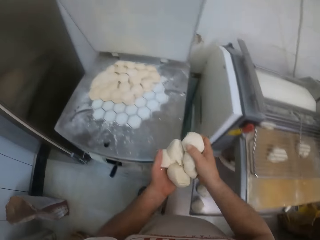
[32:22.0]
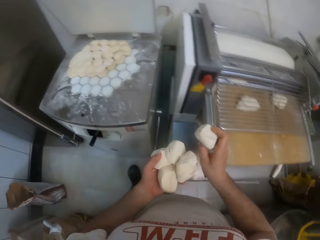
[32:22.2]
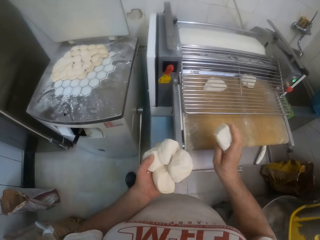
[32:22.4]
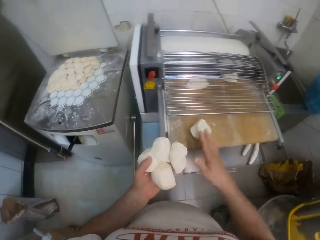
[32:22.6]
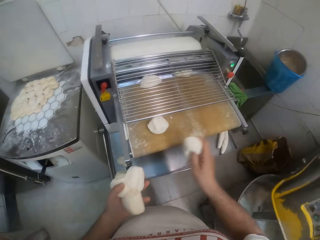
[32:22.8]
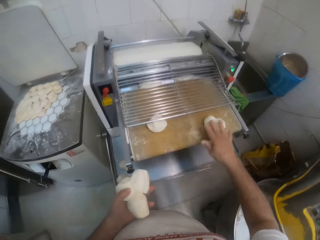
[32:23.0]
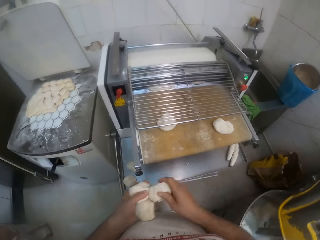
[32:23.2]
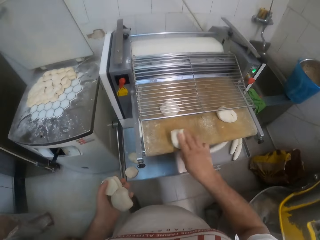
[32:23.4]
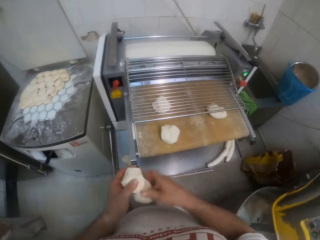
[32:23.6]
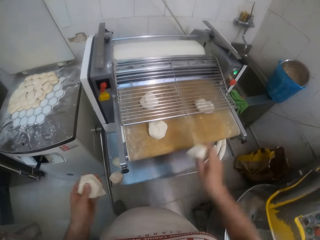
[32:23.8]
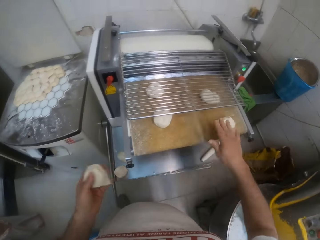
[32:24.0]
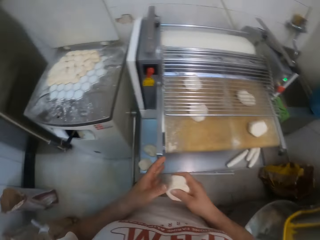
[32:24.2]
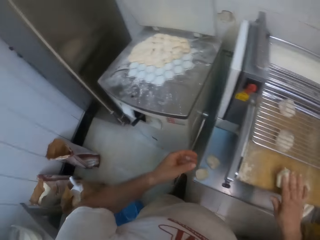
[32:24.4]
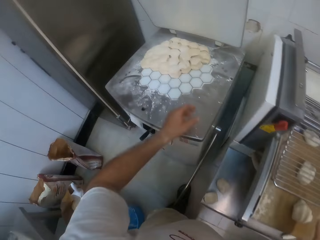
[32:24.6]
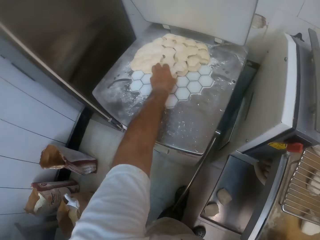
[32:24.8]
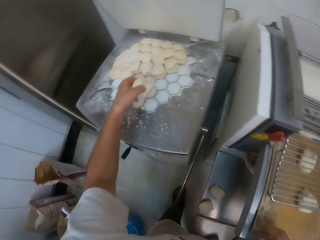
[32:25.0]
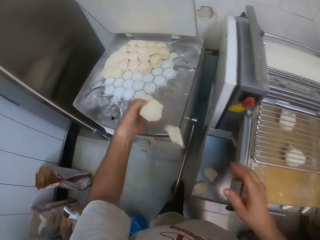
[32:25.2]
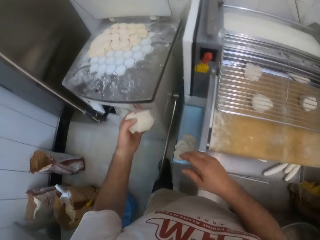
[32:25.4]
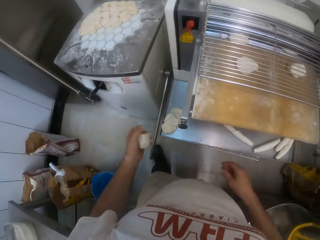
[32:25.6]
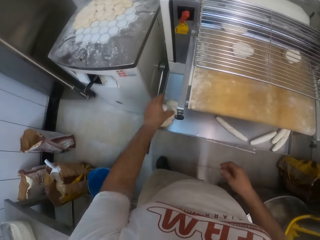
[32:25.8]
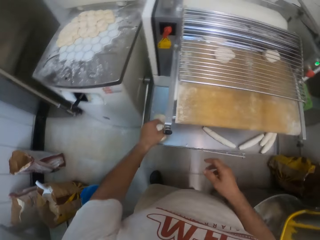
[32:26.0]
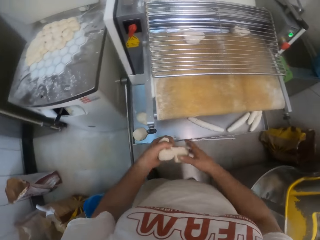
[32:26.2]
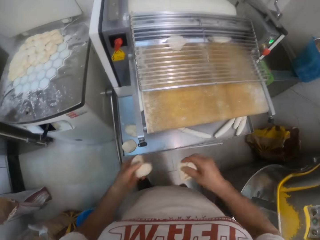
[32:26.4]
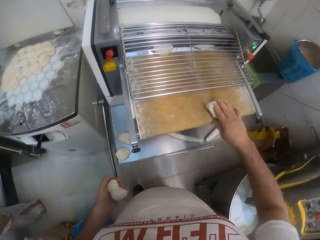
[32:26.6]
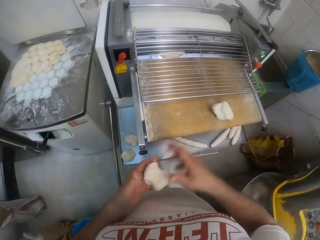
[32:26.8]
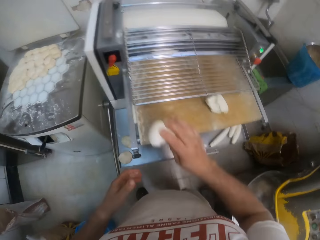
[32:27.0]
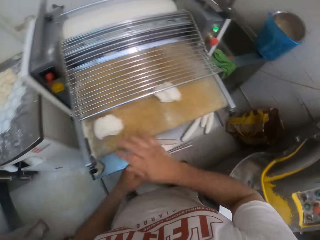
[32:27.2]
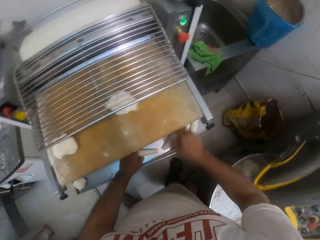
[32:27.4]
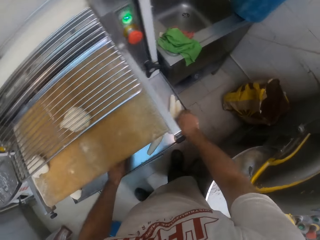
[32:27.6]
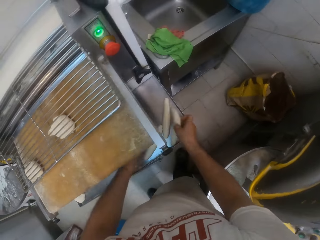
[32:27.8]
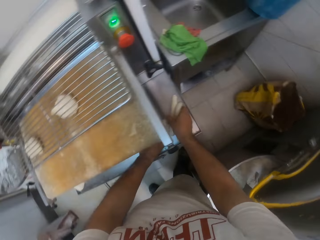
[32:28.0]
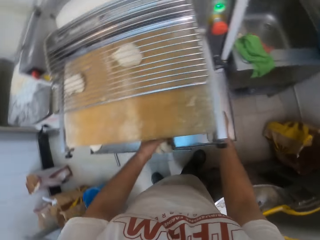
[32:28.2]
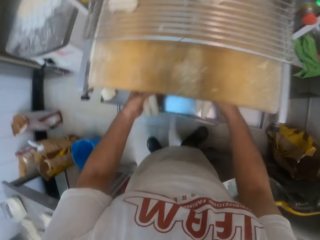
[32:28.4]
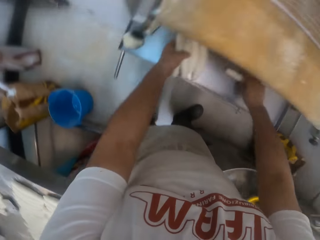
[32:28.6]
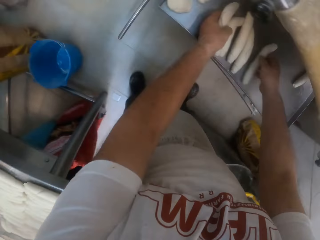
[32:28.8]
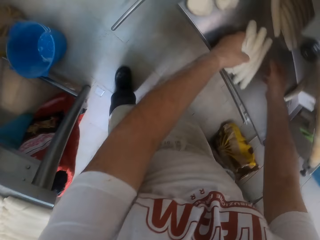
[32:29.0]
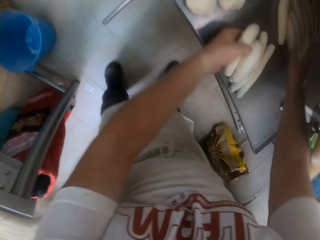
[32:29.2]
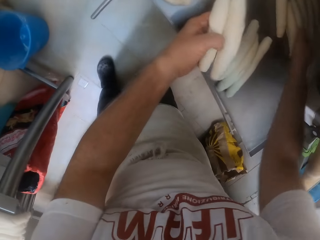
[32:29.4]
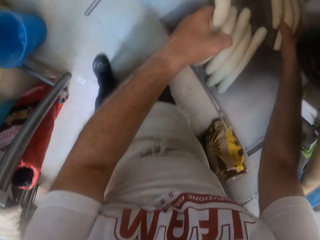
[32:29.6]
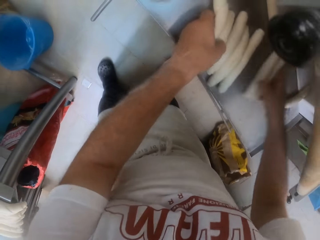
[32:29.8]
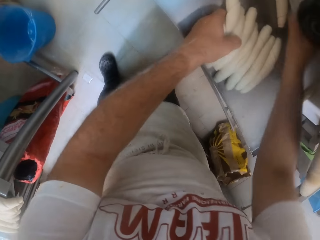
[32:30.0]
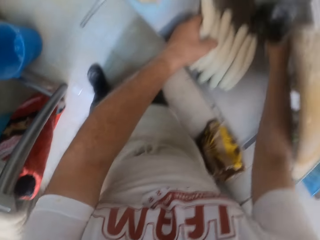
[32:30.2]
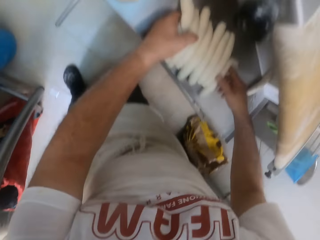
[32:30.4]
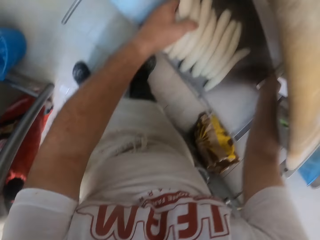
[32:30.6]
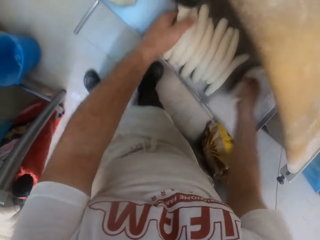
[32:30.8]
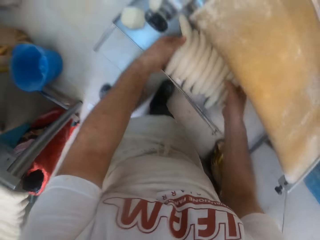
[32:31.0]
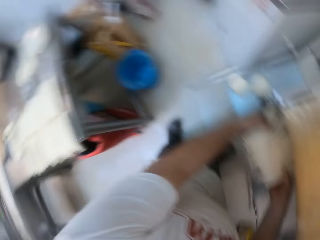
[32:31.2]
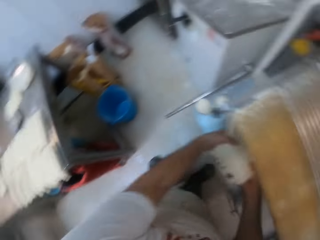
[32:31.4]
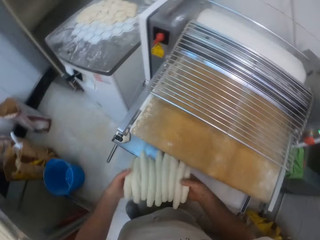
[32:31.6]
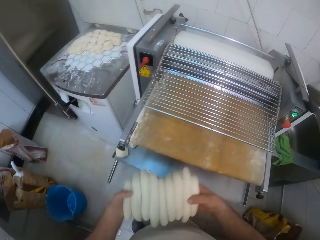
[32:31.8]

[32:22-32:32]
The camera wearer picks the dough. He moves the dough in his left hand into the roller machine with his right hand. He moves the dough from the slab in the bakery into his left hand. He saves the falling dough with his right hand. He moves the dough in his left hand into the roller machine with his right hand. He moves the rolled dough from the roller machine to the roller machine steel net with both hands.

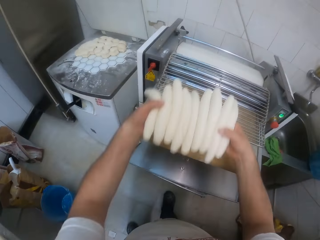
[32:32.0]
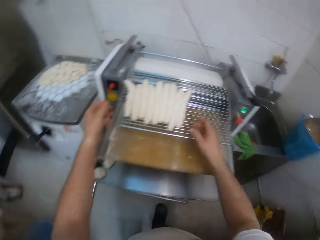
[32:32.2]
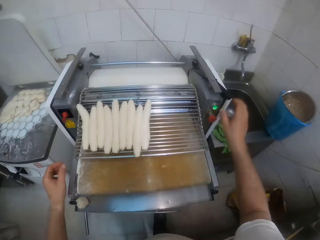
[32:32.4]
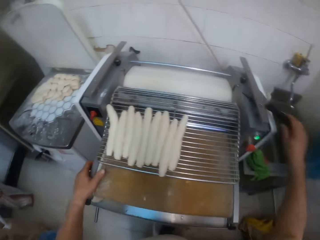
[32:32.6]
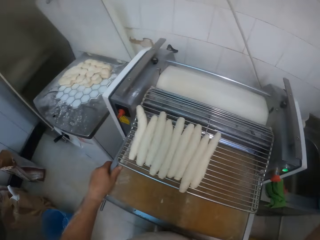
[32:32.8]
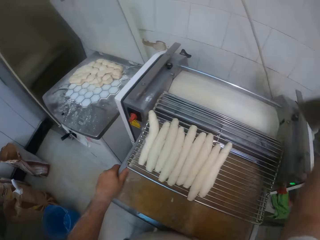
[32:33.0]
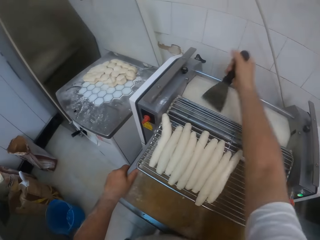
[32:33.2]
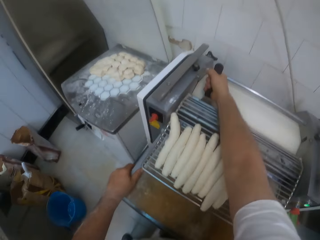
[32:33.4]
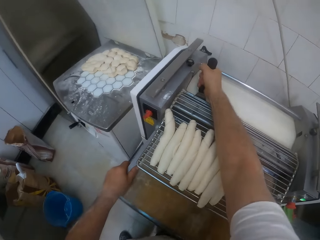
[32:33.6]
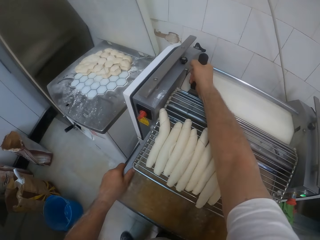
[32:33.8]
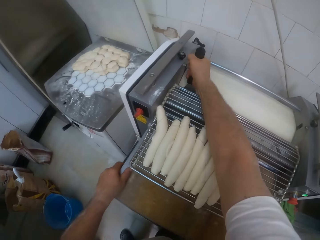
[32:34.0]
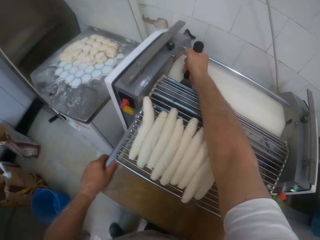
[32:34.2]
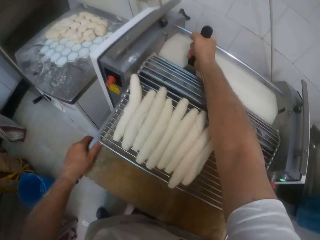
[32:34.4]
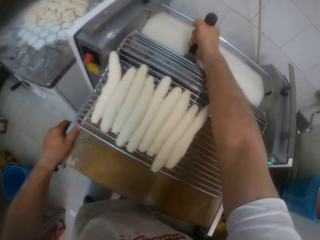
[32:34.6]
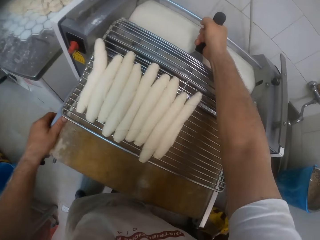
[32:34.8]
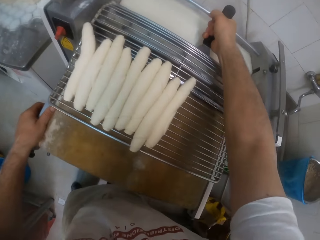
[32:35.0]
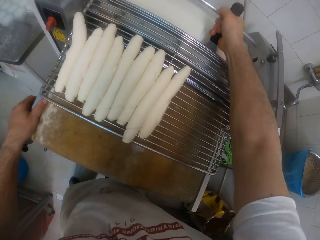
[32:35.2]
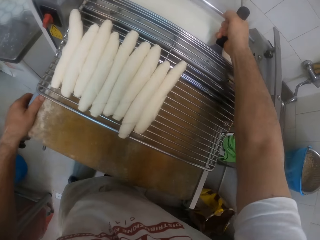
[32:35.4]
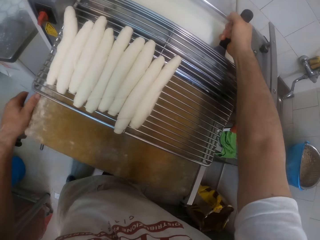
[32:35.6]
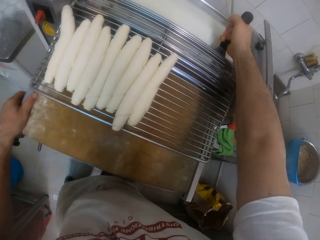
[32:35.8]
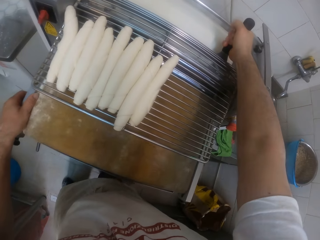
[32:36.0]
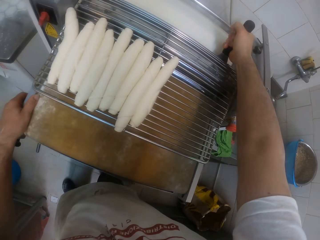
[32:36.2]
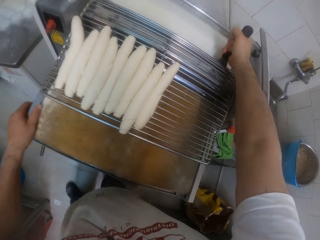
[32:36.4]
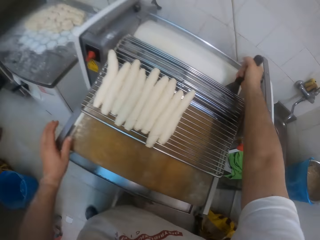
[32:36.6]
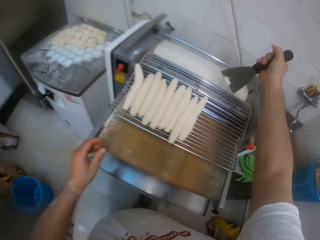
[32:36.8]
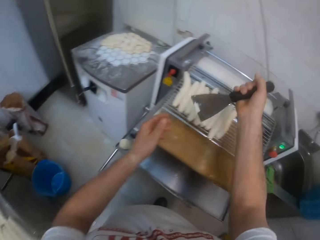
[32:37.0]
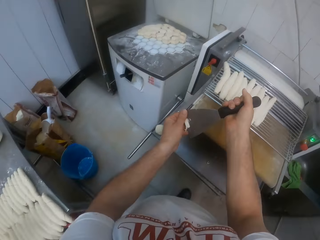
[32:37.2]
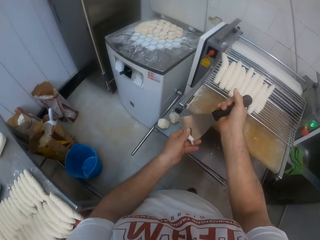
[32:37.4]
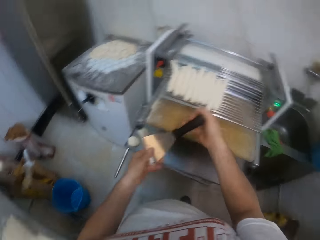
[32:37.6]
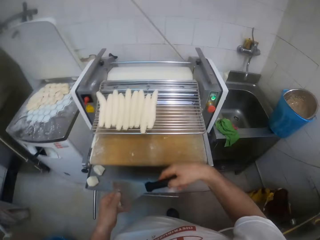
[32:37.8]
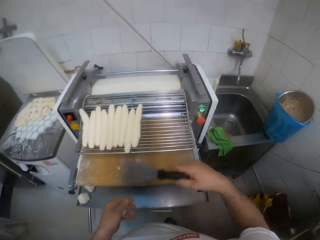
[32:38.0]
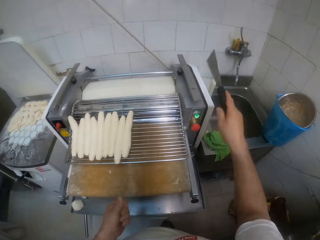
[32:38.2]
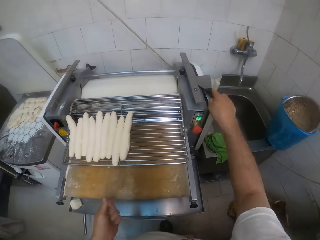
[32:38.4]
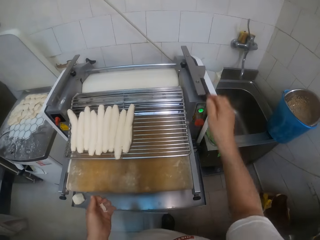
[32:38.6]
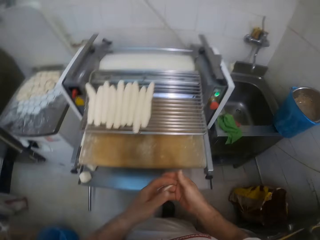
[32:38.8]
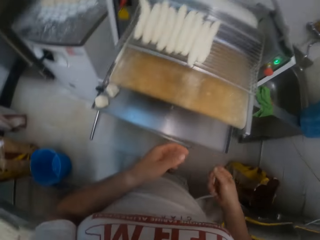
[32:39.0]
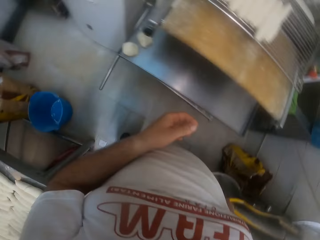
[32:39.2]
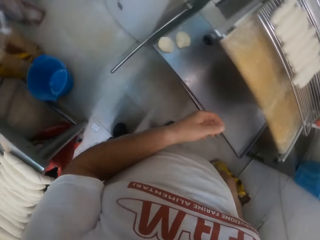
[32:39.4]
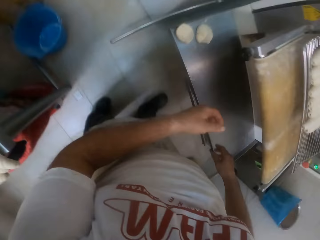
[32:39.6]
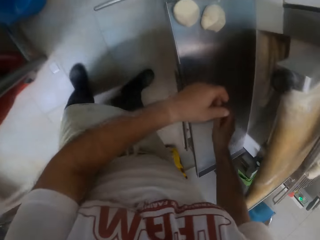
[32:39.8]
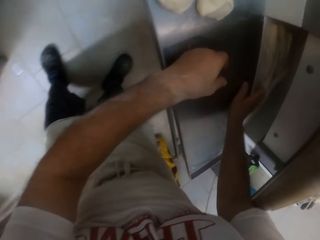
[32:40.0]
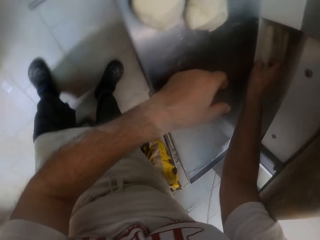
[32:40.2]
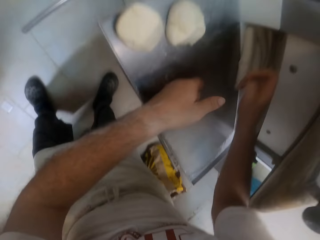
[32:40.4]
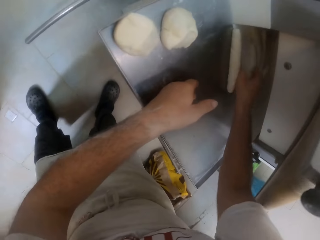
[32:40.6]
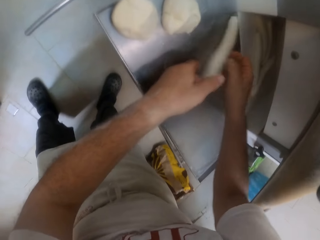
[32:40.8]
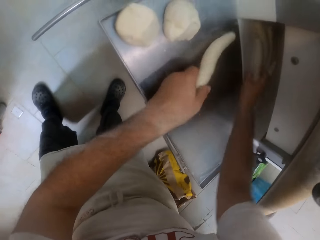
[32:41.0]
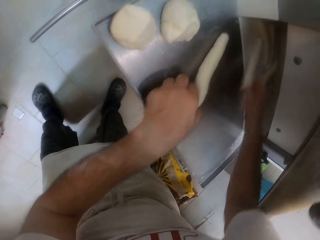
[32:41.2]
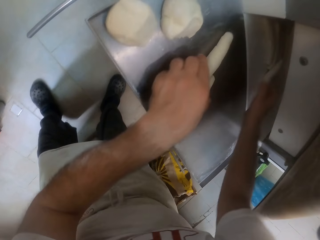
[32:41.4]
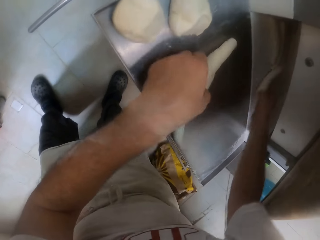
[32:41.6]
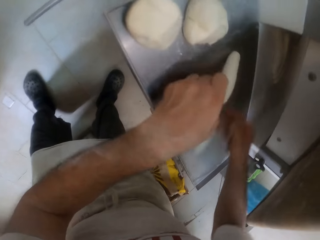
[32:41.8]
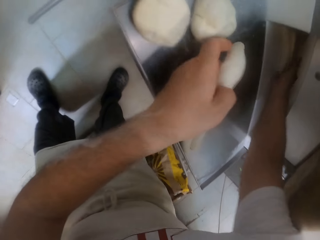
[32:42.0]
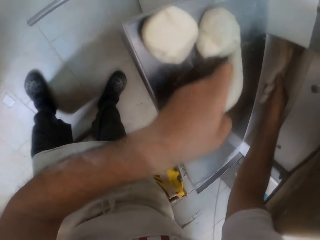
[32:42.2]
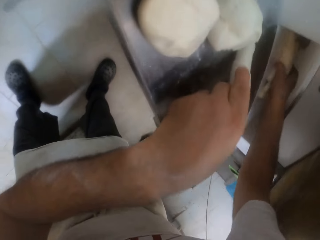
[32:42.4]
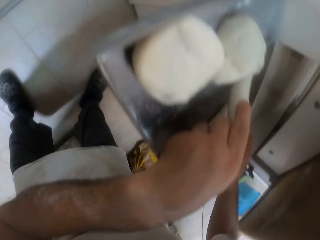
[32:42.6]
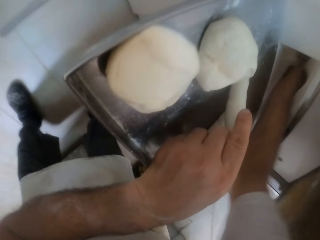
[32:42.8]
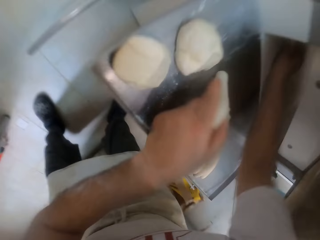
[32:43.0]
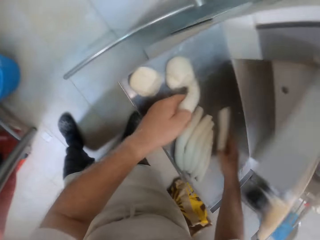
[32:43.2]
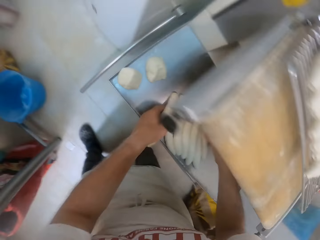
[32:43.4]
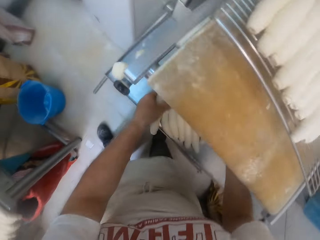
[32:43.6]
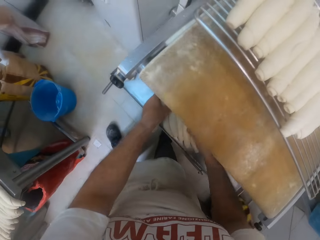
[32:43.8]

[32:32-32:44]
The camera wearer picks a scraper from the roller machine with his right hand. He scrapes the dough from the roller machine with the scraper in his right hand. He removes the scraper from the roller machine with his right hand. He removes the dough on the scraper with his left hand. He drops the scraper on the roller machine edge with his right hand. He moves the rolled dough from the roller machine to the roller machine steel net with both hands.
